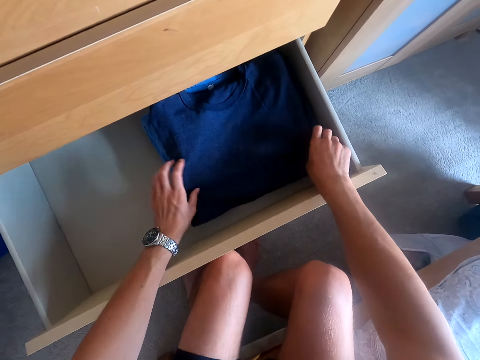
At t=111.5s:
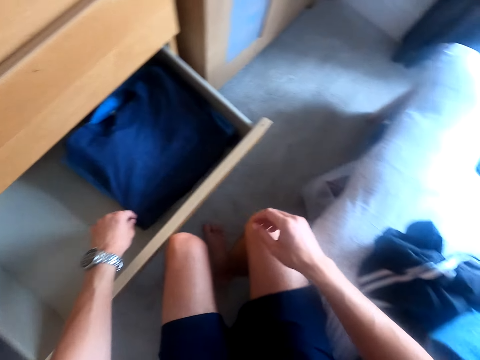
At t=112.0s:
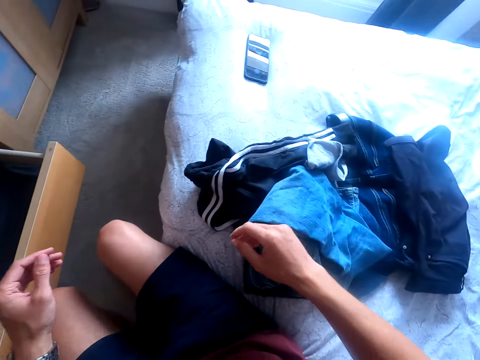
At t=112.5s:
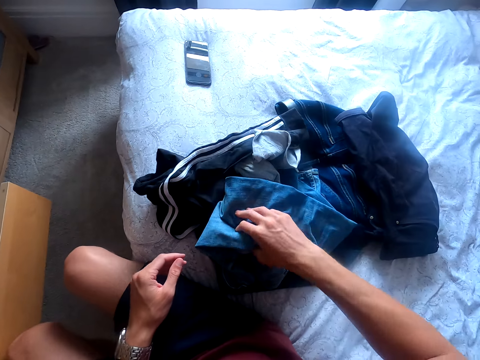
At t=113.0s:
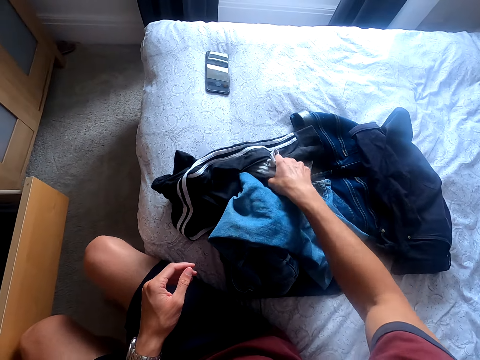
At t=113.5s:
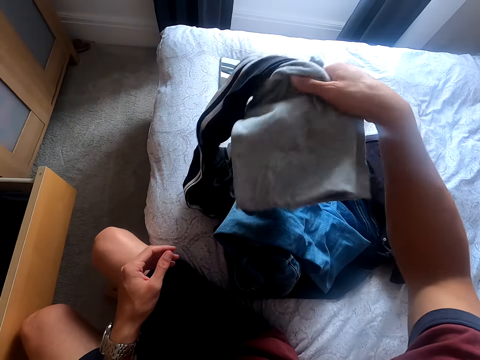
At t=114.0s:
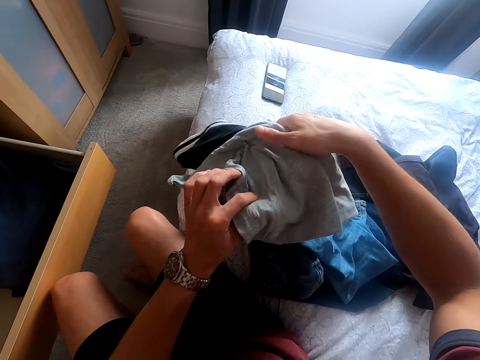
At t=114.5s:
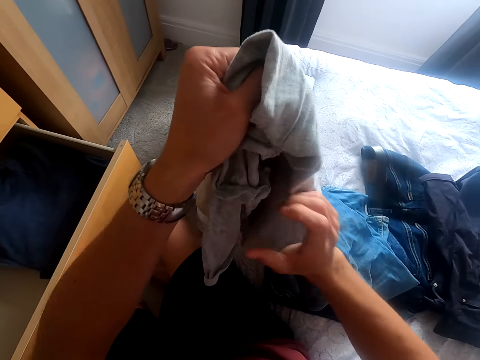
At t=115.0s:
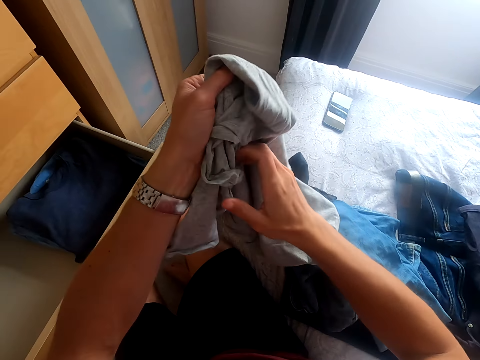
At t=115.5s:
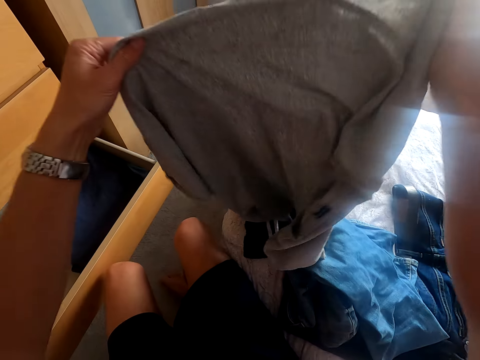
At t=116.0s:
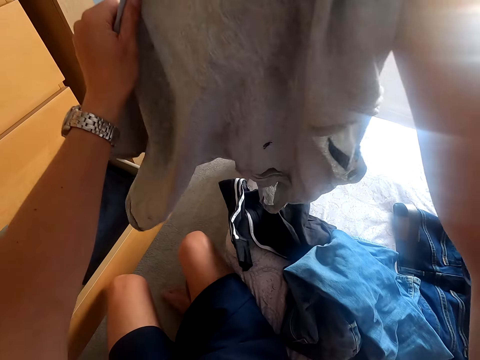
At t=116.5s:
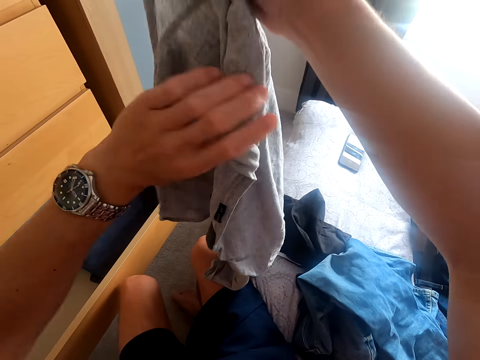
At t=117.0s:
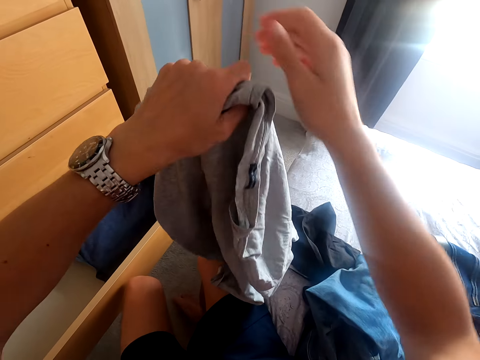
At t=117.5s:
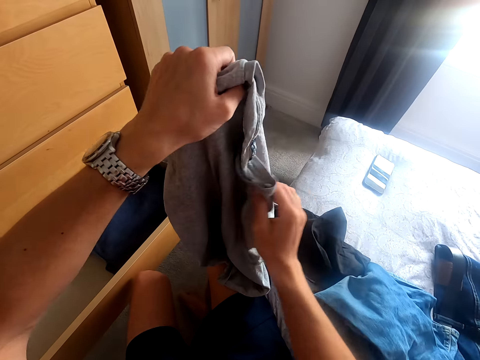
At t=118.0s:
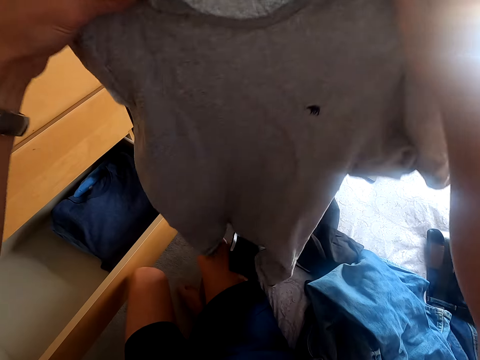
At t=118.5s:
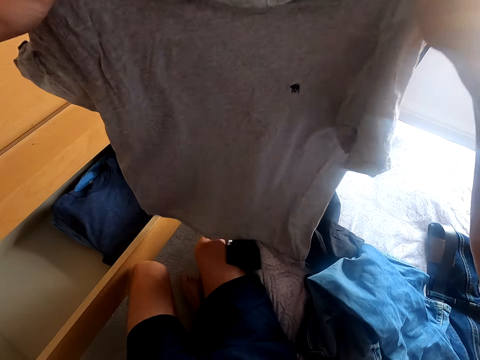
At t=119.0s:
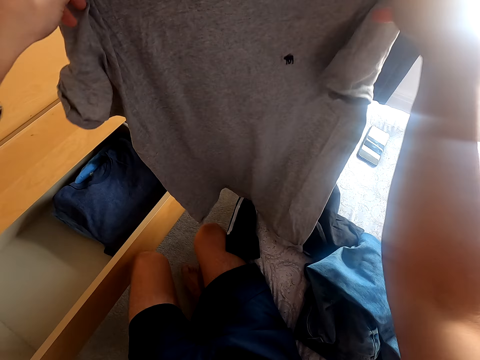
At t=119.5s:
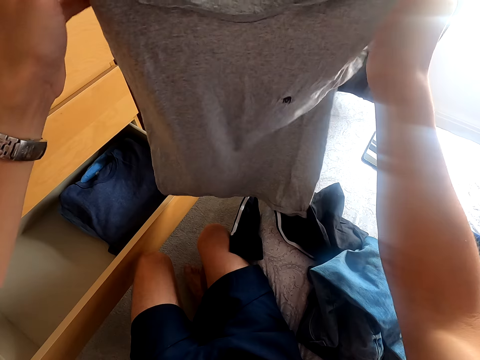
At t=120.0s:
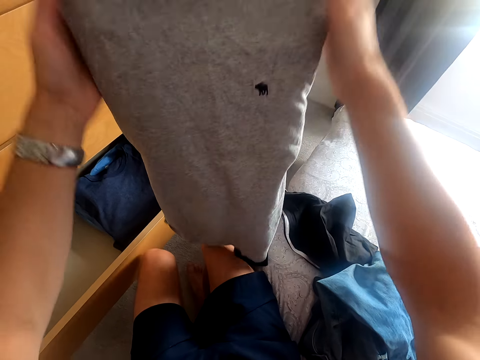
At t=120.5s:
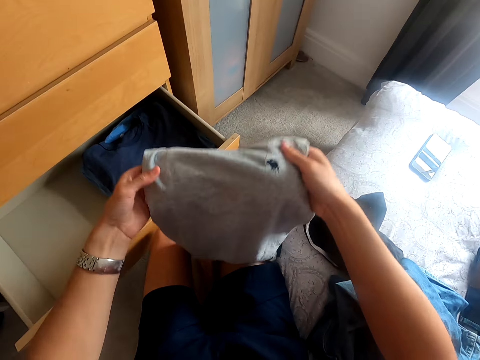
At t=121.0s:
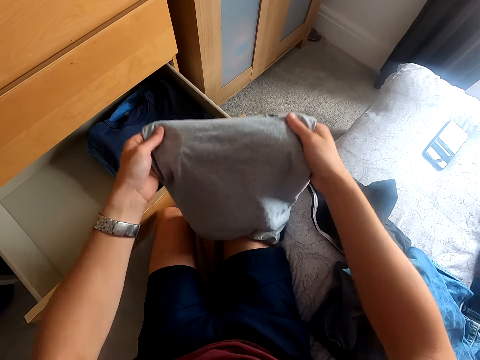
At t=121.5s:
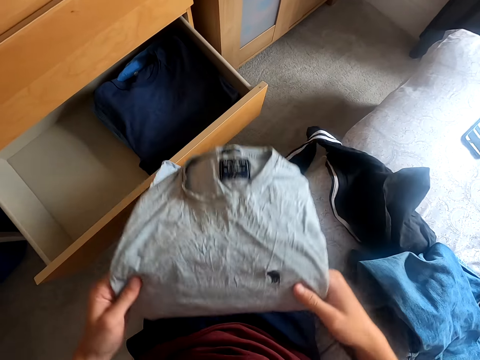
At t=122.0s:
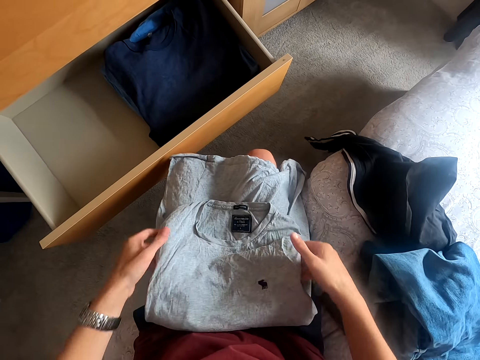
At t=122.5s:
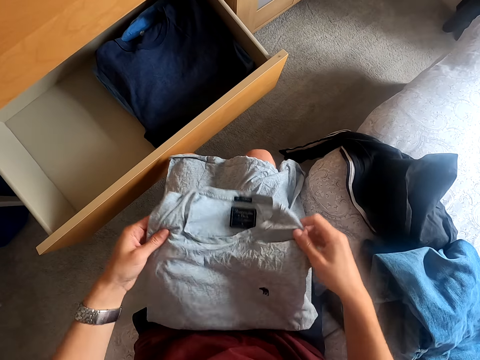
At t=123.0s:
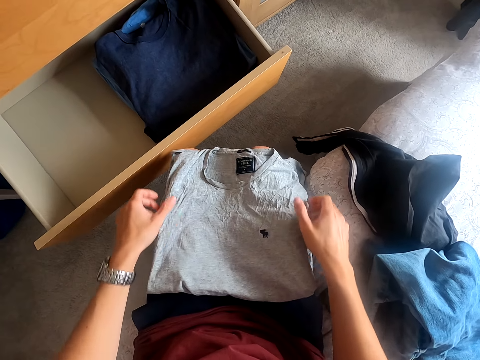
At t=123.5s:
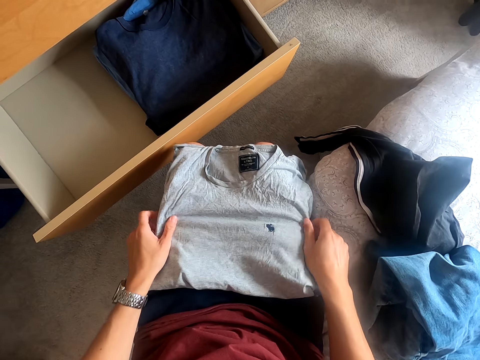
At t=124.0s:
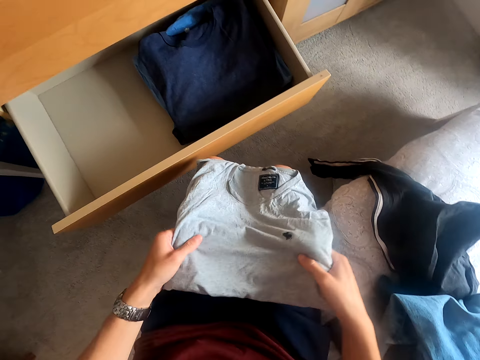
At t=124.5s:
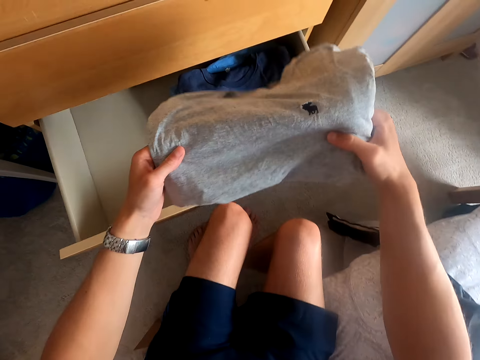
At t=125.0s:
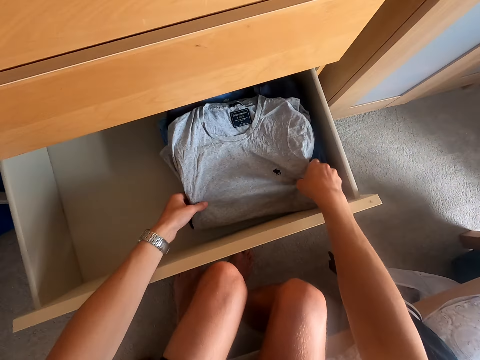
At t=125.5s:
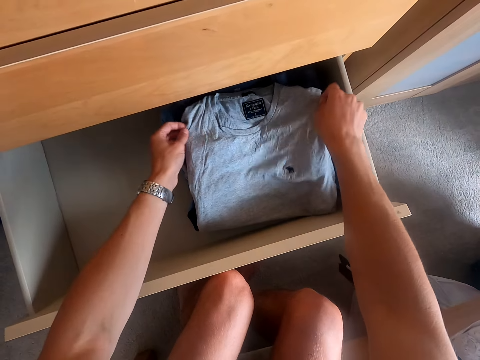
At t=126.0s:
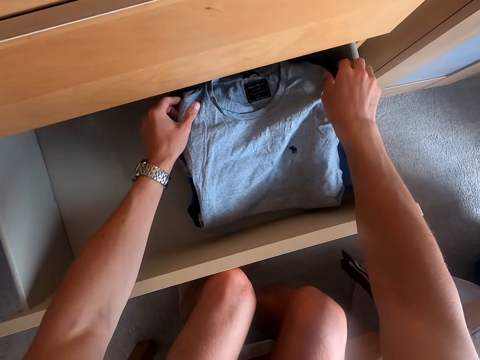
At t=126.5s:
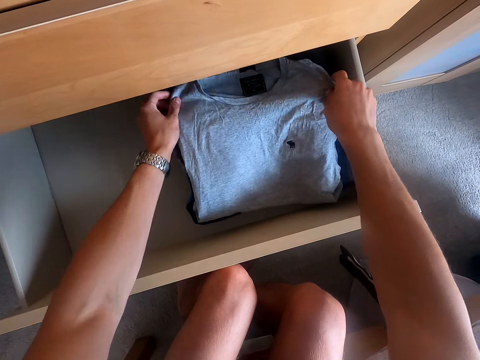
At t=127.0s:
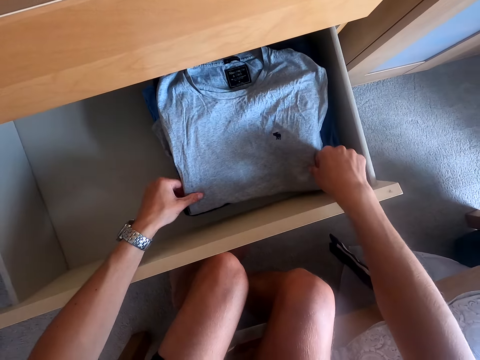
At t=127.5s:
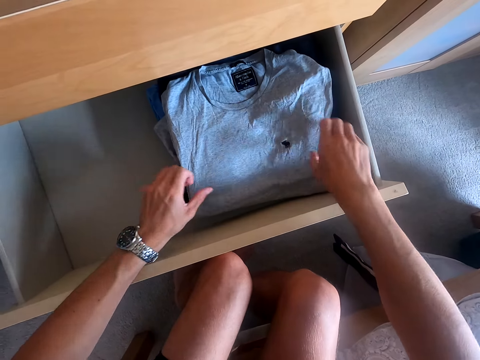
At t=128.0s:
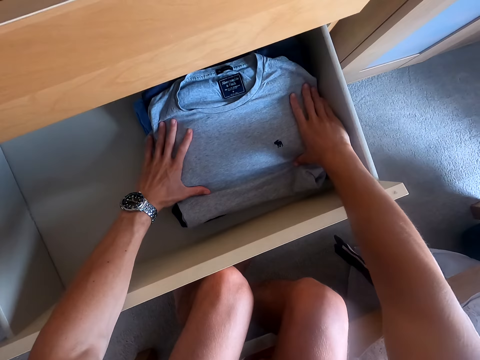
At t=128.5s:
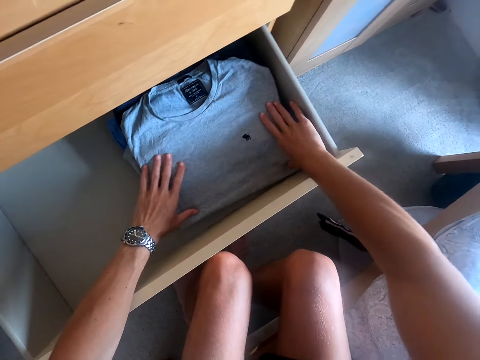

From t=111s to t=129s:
The camera wearer moves clothes. They take a top or t-shirt from the bed. They lift the t-shirt. They turn the t-shirt. They lift the t-shirt. They fold the t-shirt. They lower the t-shirt. They put the t-shirt on the lap. They straighten the t-shirt. They put the t-shirt in the drawer. They straighten the t-shirt.

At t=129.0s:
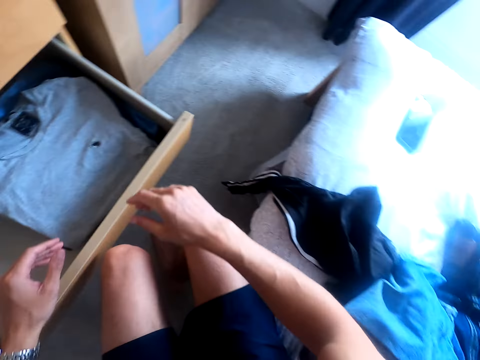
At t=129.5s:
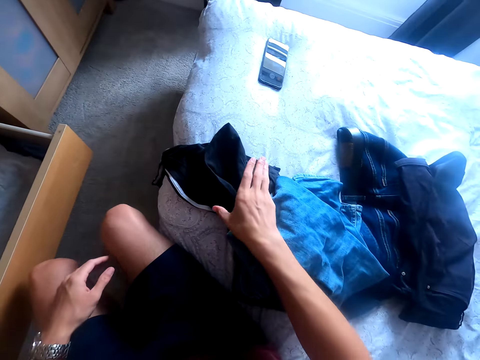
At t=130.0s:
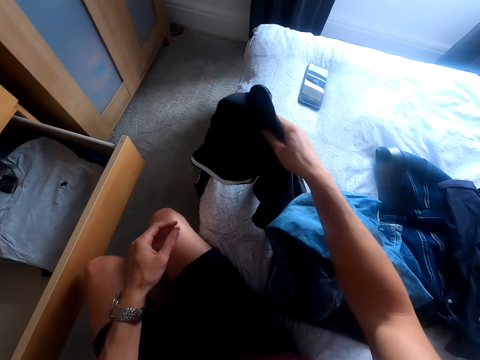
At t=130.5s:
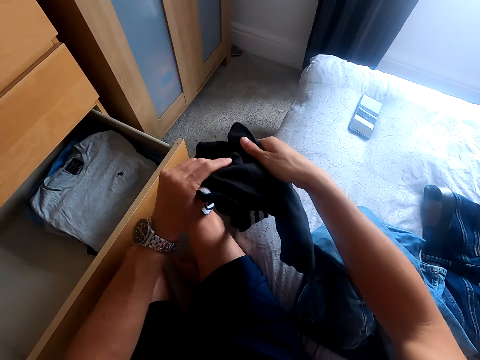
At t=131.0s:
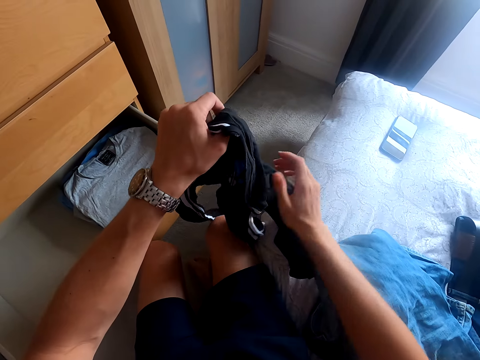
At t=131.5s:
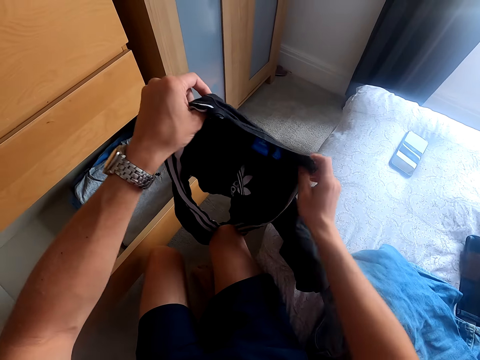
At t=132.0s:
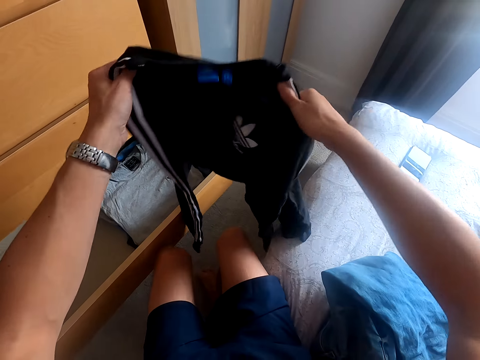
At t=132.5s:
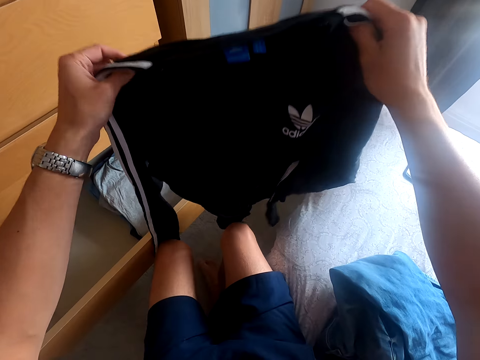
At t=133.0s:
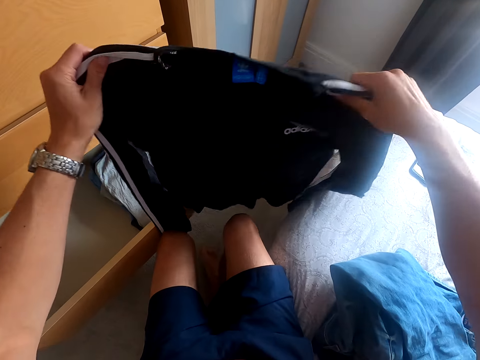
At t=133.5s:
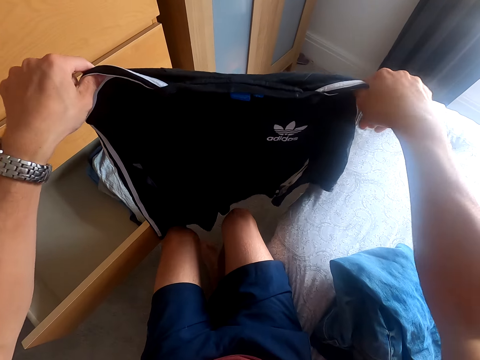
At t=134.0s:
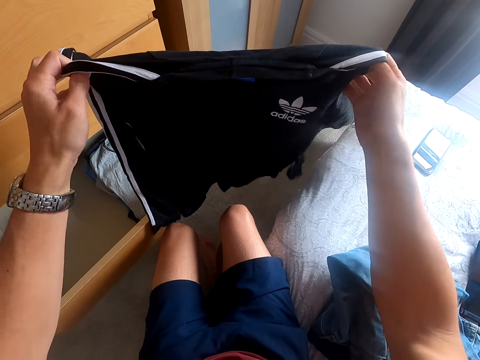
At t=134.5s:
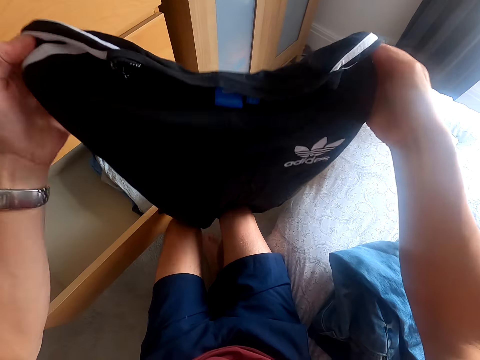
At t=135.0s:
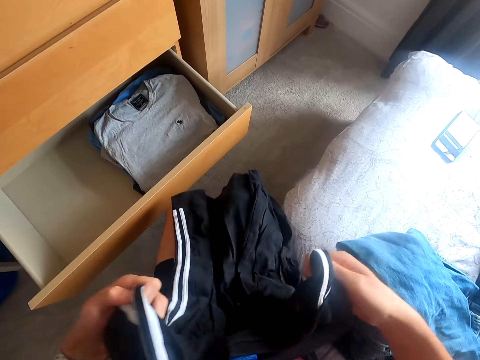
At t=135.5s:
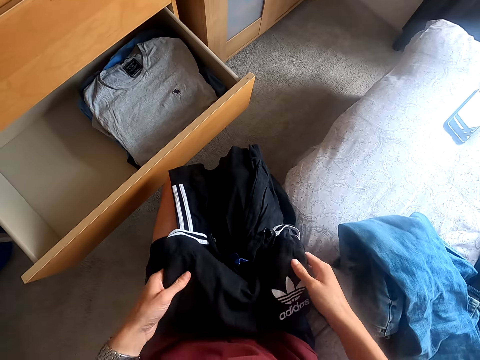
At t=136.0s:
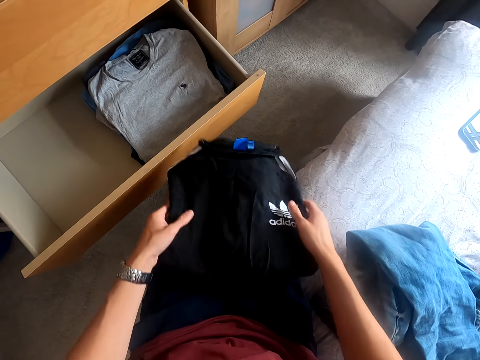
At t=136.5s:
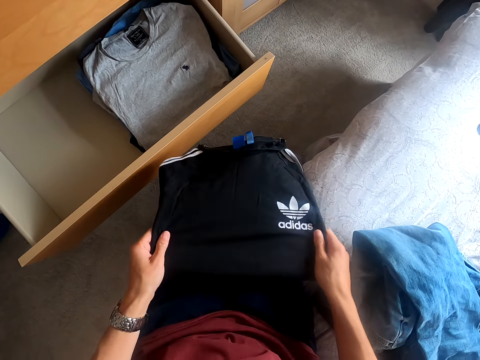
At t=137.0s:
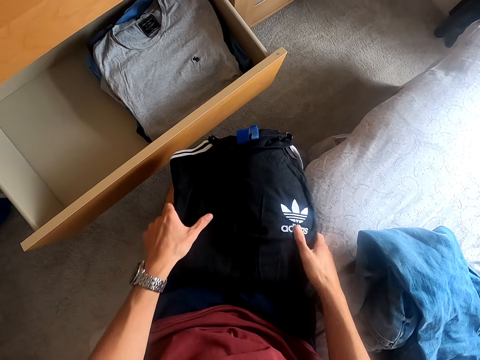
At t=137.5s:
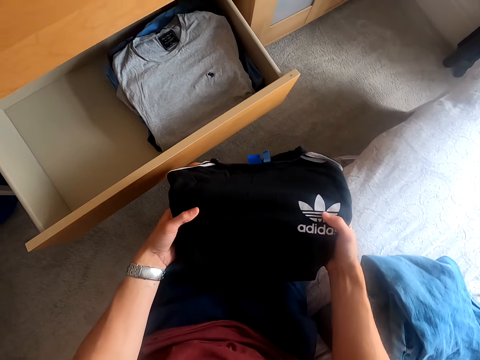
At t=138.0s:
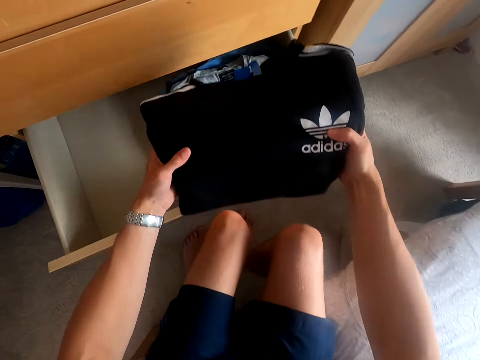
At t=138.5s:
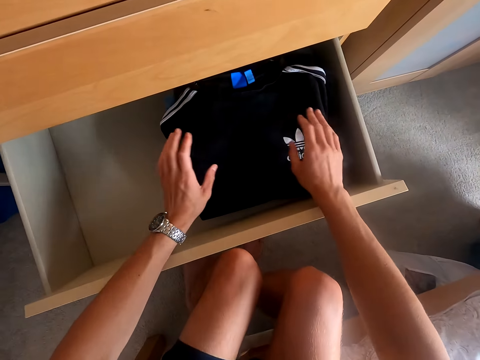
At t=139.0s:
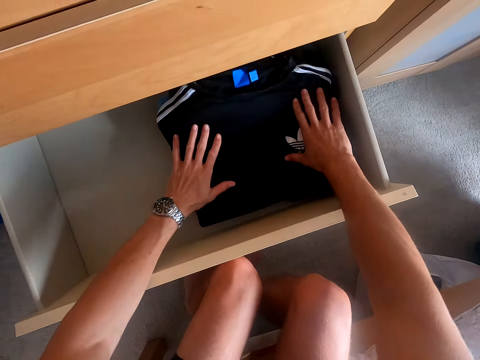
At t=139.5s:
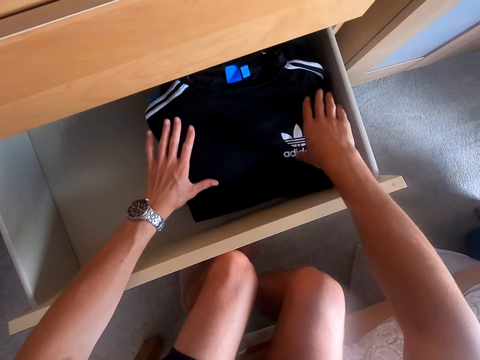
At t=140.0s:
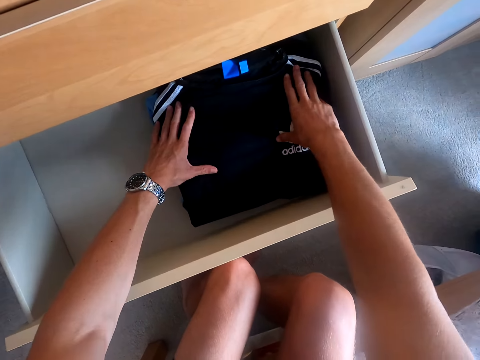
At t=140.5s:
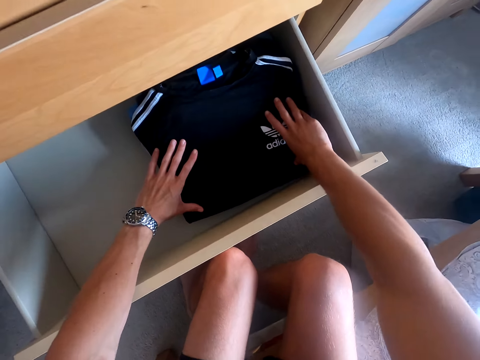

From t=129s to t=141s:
The camera wearer picks up a jumper. They lift the jumper. They fold the jumper. They drop the jumper on the lap. They fold the jumper. They put the jumper in the drawer. They straighten the jumper.
